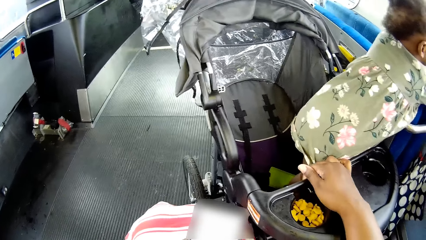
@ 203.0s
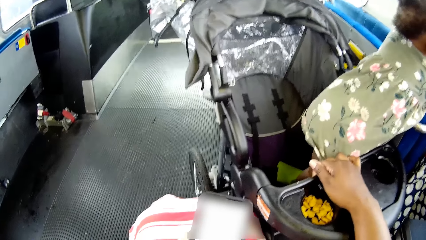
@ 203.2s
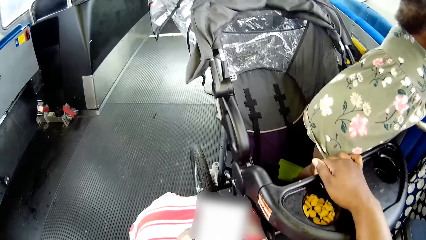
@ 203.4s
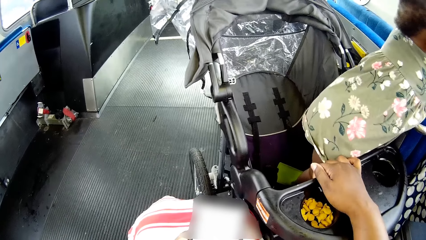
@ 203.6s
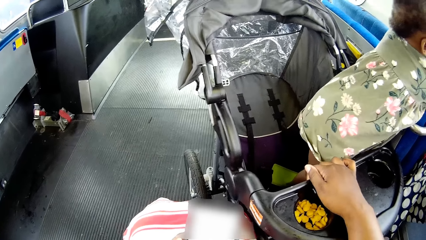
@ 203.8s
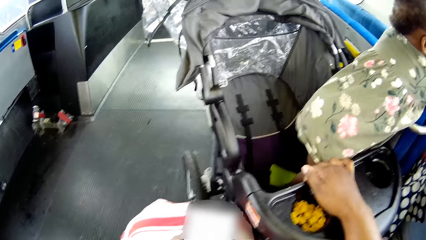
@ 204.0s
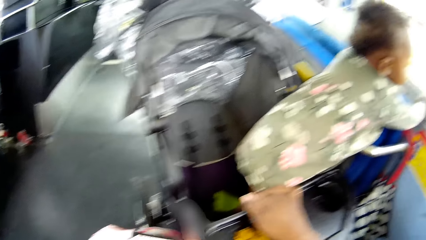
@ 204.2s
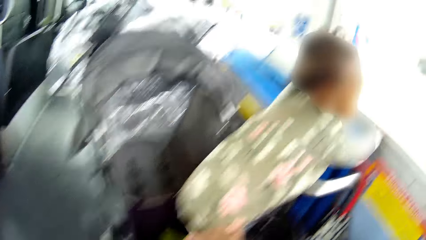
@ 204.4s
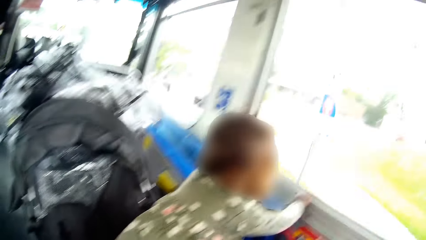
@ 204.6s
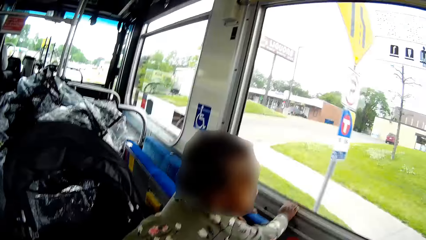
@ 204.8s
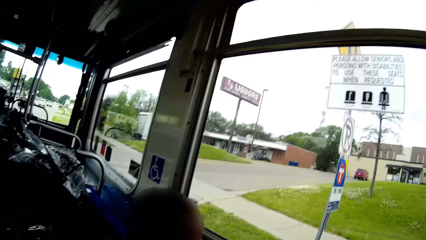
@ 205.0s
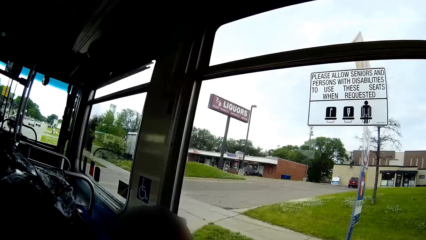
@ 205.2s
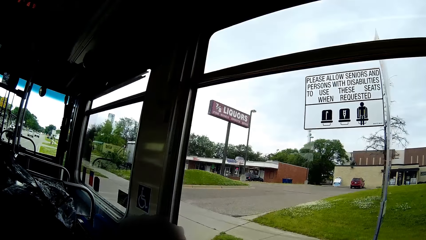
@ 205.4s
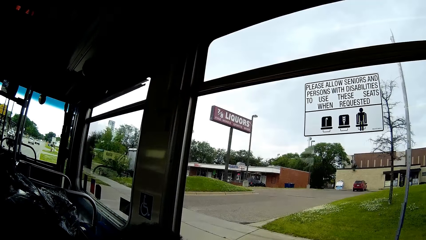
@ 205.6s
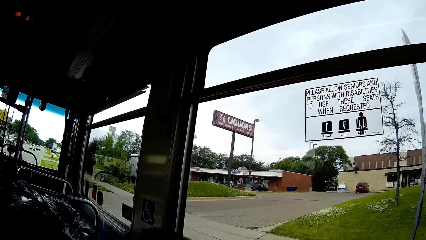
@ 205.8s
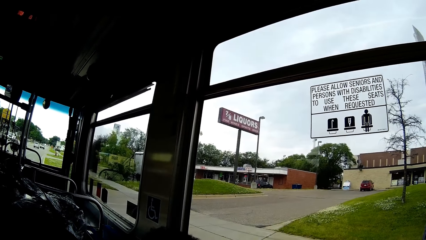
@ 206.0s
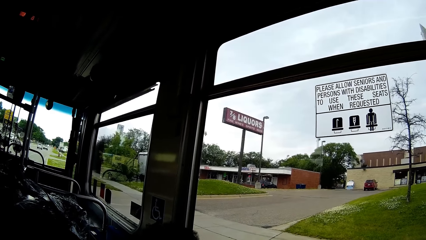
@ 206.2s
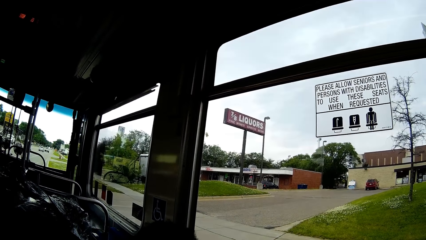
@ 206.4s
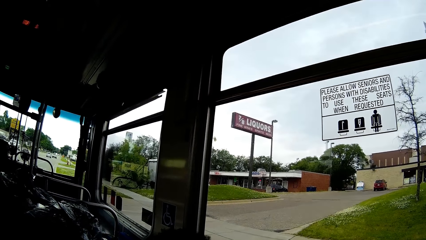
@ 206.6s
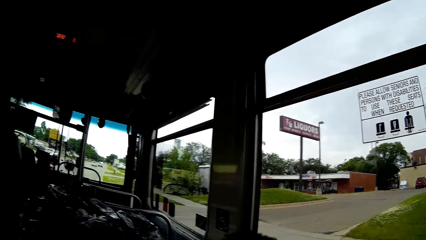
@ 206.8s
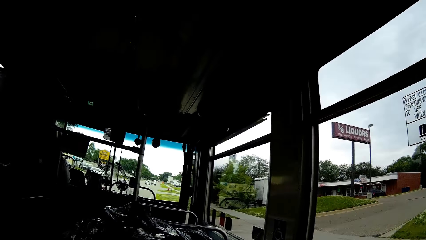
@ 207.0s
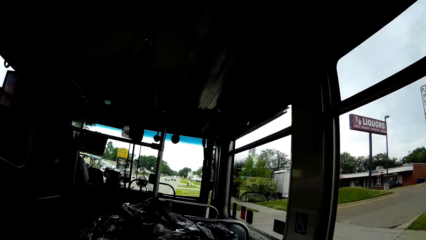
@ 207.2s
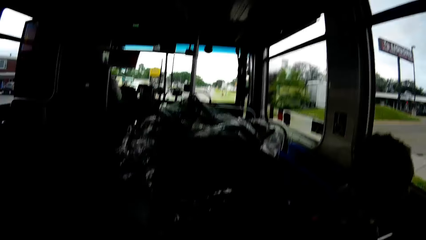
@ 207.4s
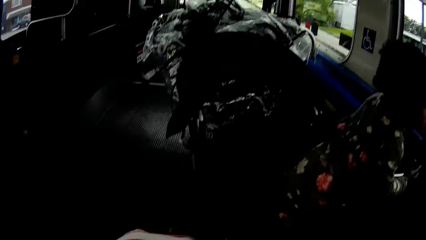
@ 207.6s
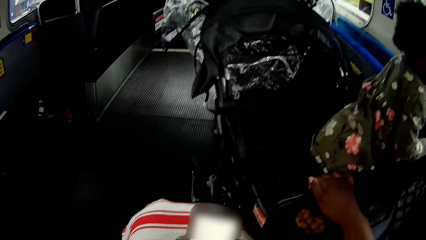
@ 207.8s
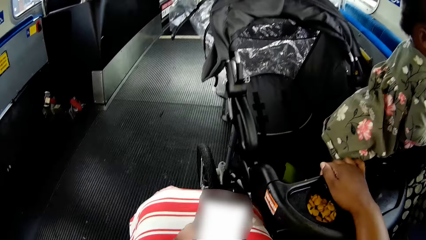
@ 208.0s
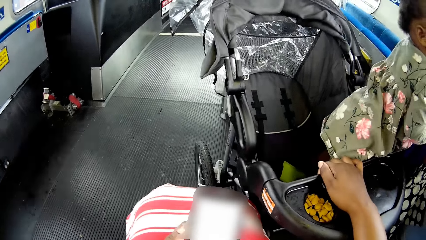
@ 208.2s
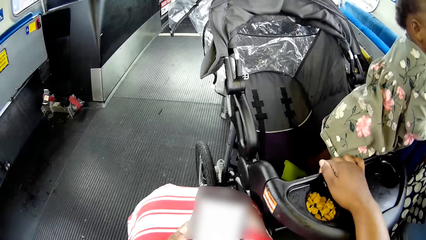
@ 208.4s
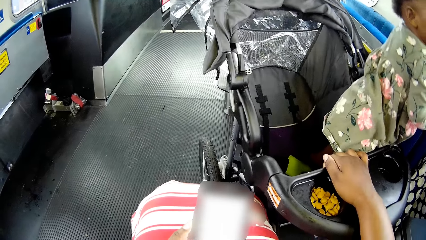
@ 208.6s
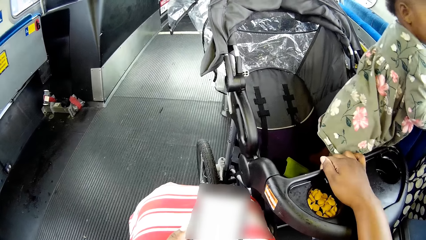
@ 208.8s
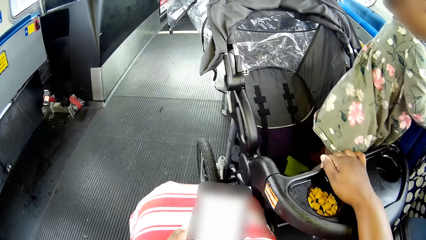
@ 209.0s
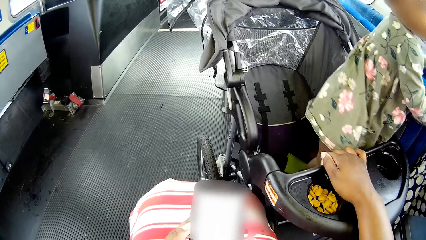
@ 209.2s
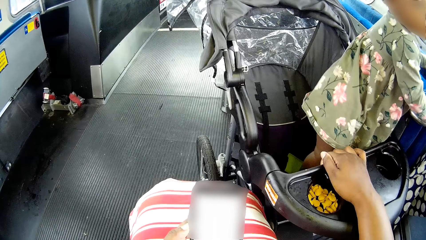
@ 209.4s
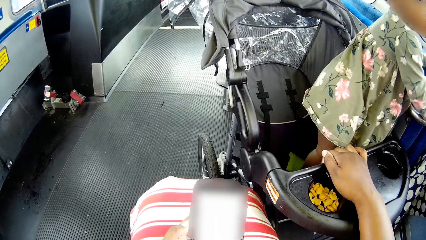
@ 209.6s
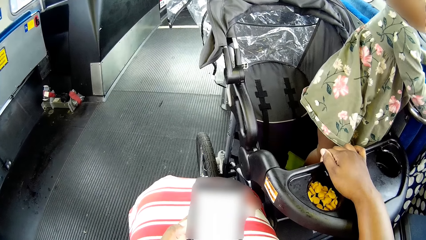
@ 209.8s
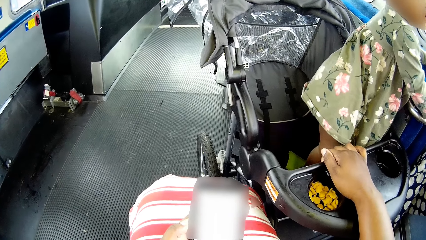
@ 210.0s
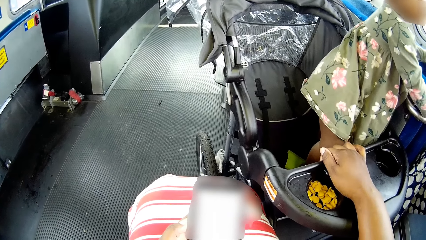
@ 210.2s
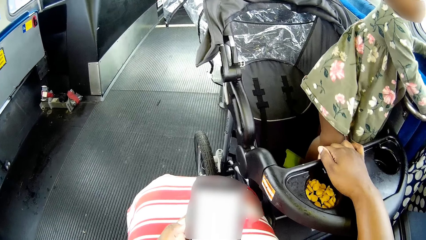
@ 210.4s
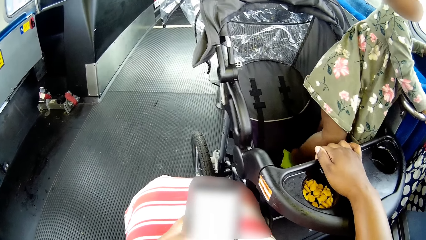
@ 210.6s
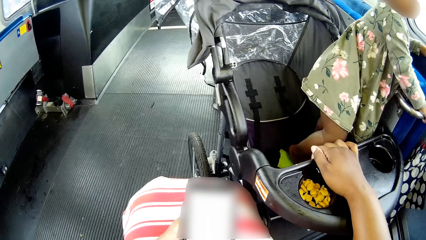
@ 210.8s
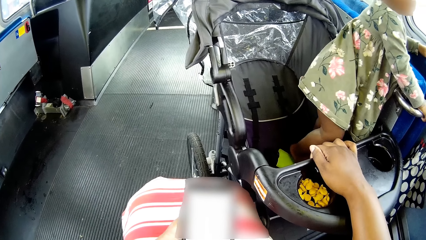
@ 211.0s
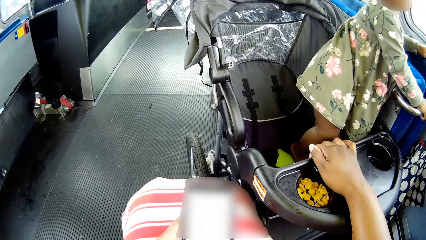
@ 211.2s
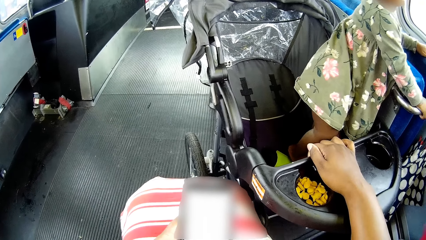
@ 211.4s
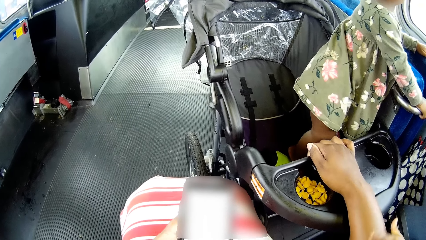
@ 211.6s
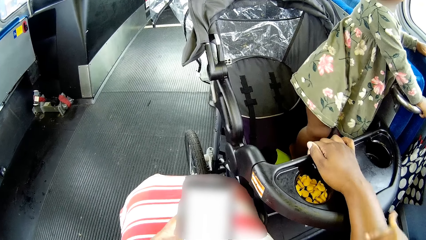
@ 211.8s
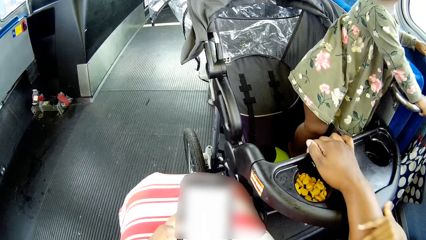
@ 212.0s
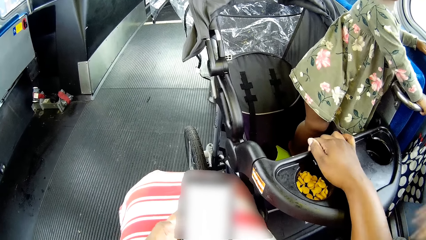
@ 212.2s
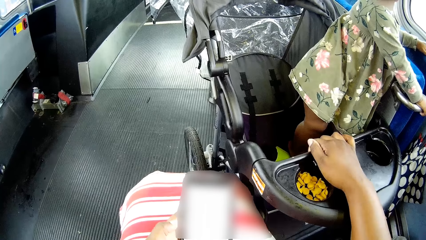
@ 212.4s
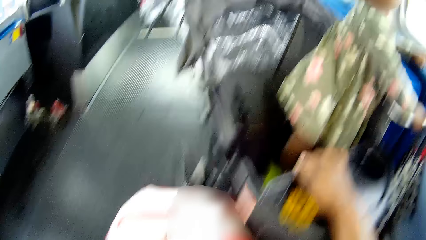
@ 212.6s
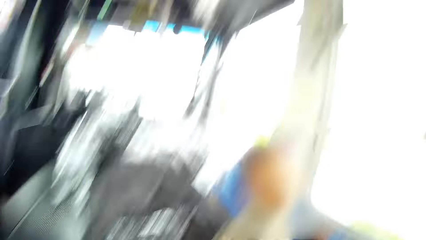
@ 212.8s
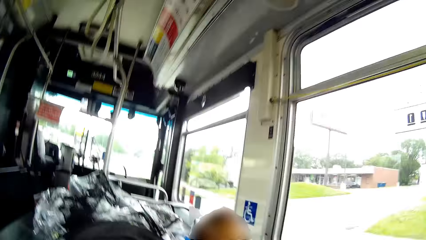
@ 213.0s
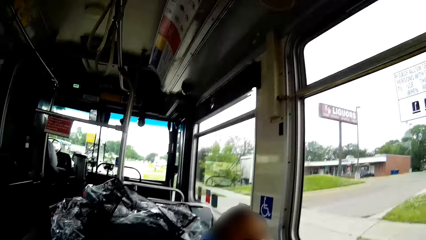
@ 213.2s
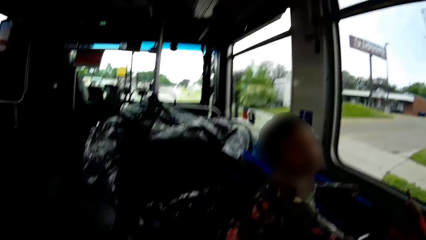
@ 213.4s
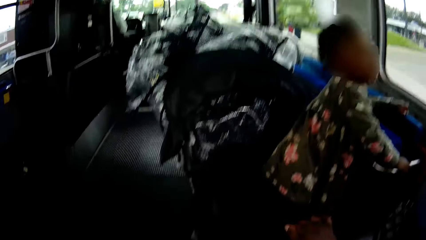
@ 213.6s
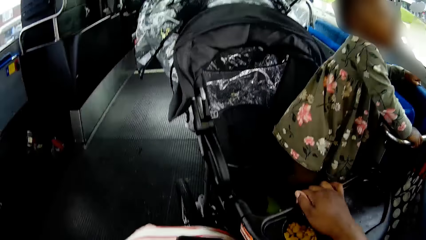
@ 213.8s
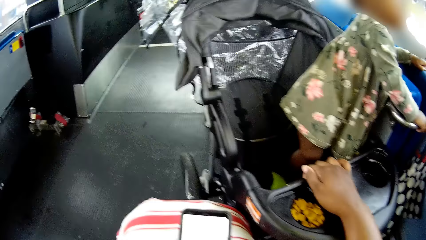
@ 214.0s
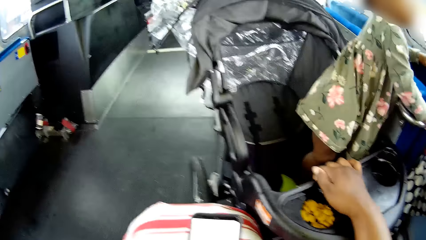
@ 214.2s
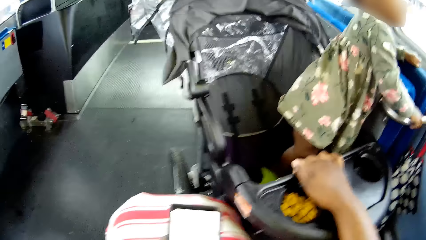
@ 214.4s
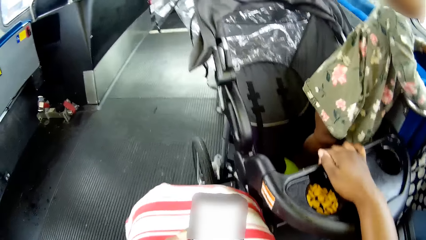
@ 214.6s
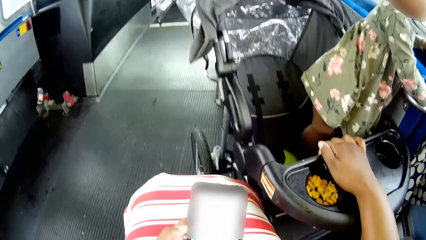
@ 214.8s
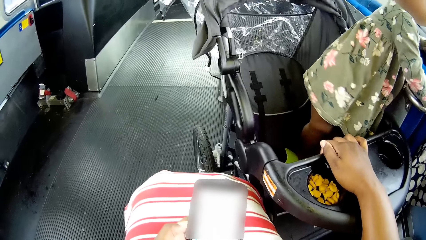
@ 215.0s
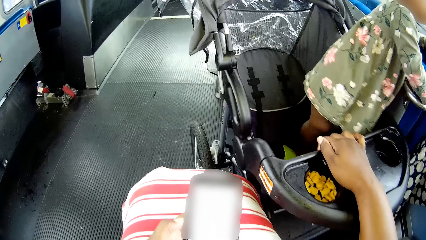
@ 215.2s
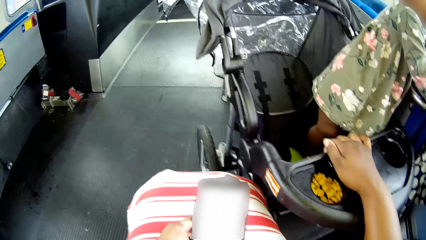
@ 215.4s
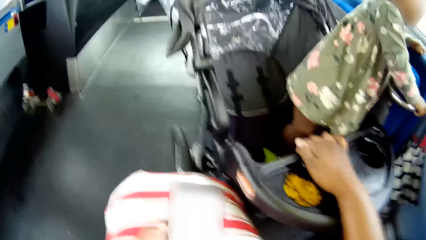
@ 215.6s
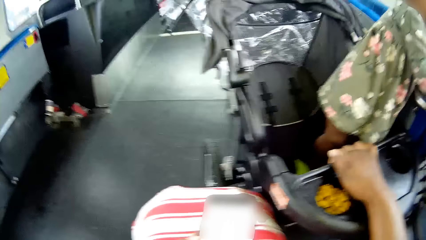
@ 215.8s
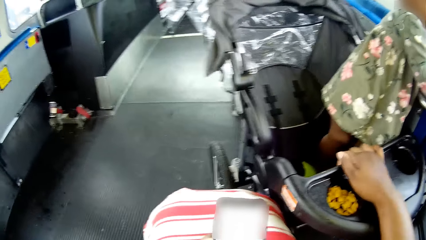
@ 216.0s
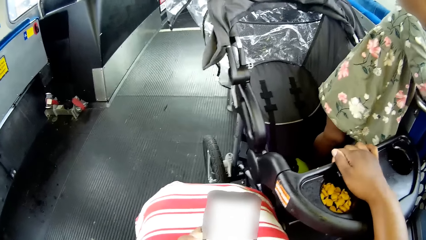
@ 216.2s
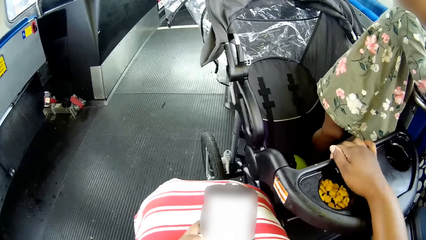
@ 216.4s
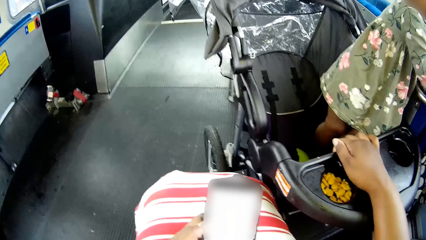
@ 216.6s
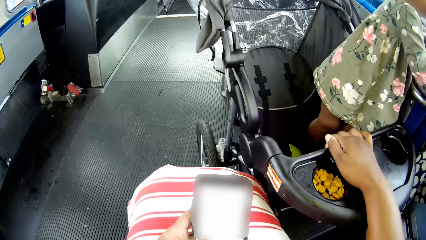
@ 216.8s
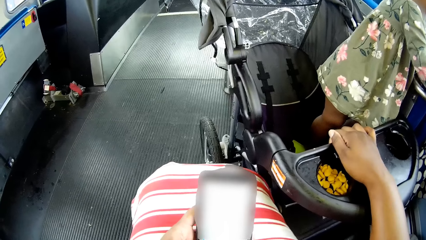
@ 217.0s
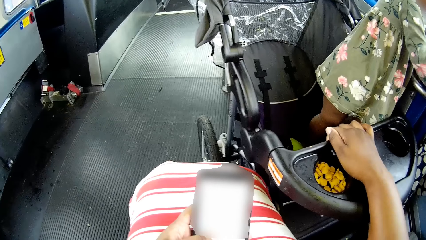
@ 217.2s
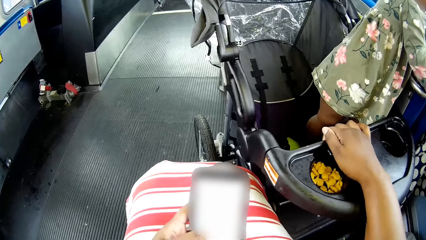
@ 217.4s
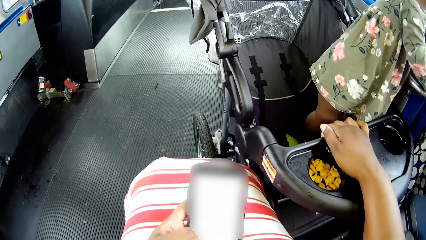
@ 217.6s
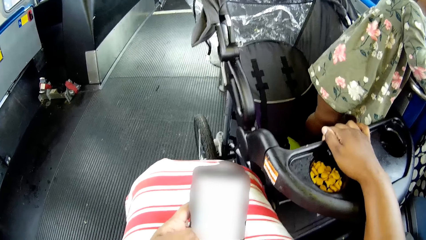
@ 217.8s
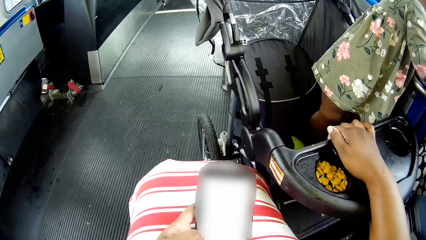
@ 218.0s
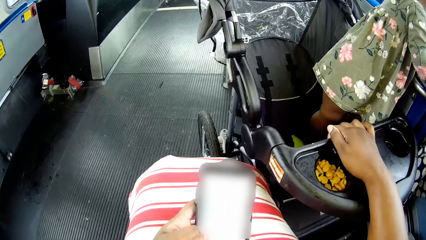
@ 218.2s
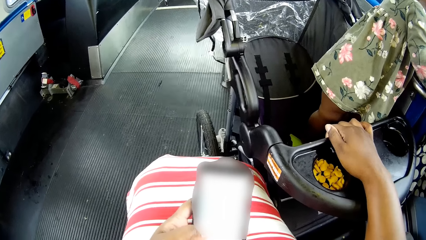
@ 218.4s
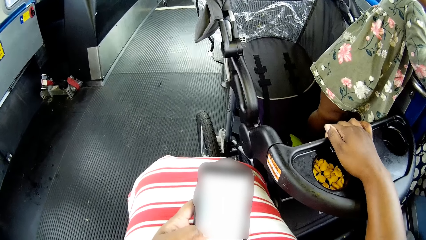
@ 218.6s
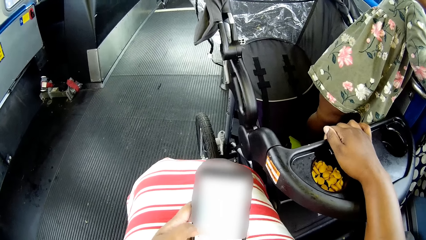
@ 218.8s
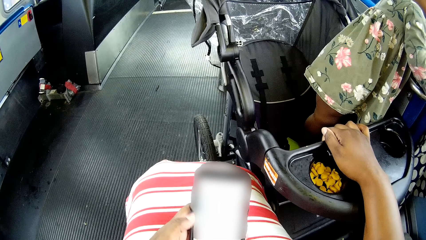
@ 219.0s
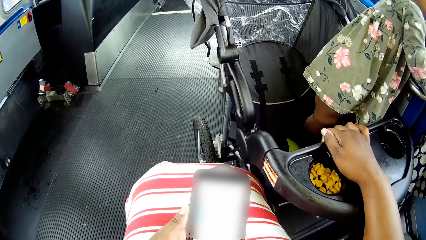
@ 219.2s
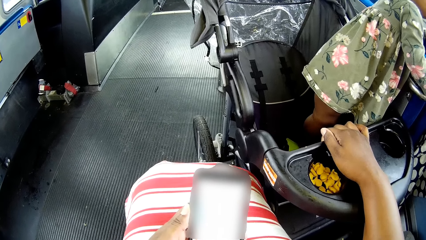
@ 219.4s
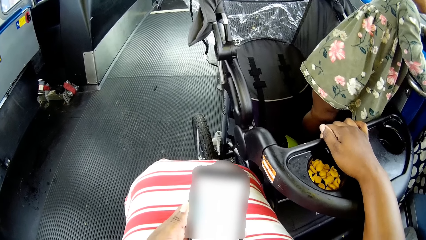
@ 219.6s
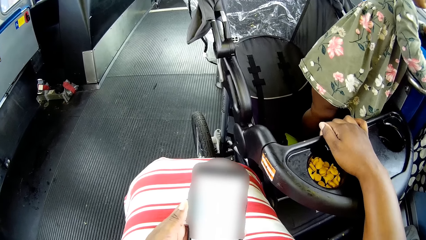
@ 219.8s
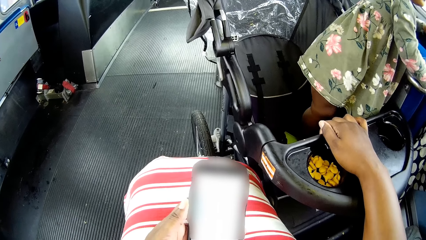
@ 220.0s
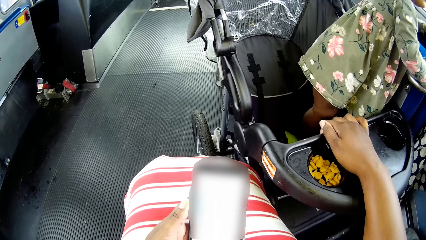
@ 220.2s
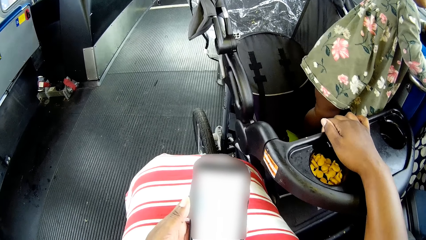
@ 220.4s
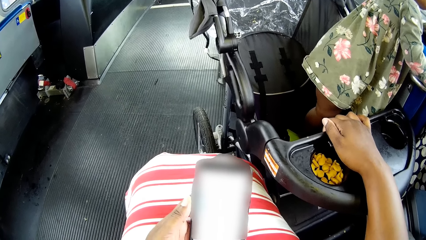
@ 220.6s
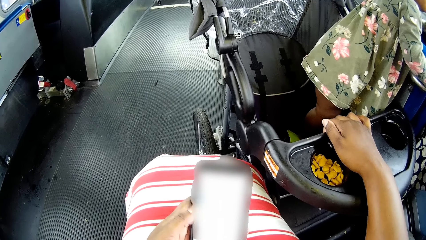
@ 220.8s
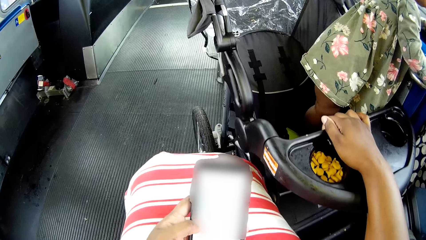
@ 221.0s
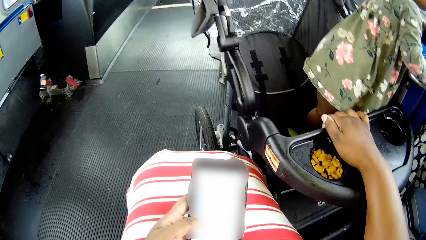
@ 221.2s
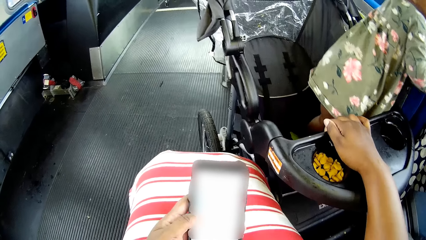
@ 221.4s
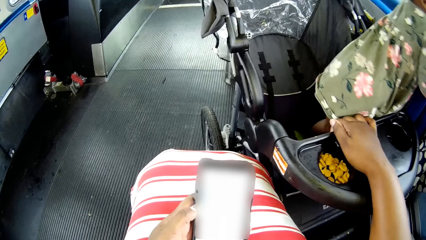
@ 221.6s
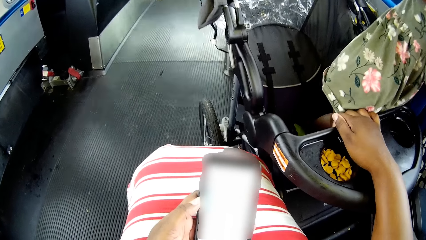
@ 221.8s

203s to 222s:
The camera wearer places her right hand on the pushchair. She looks around. The boy talks to the camera wearer. The camera wearer uses the phone. She talks to the boy. The boy taps on the camera wearer's right arm with his left hand. The camera wearer looks around and taps on the phone with her left hand.
